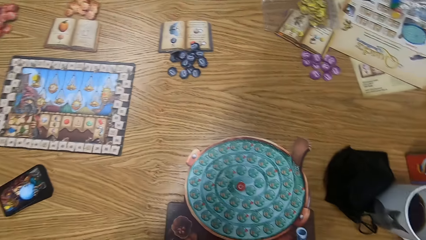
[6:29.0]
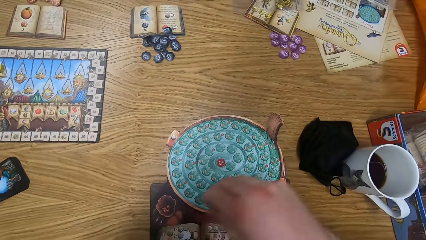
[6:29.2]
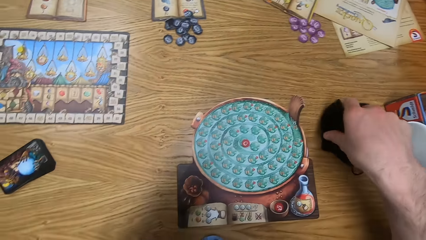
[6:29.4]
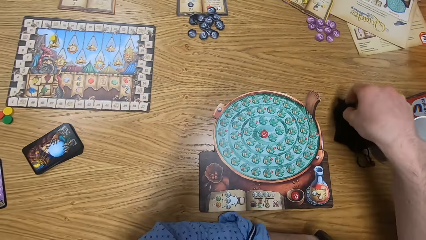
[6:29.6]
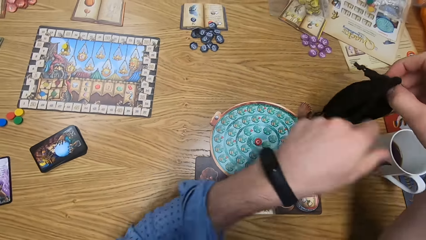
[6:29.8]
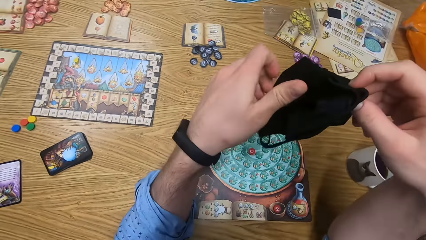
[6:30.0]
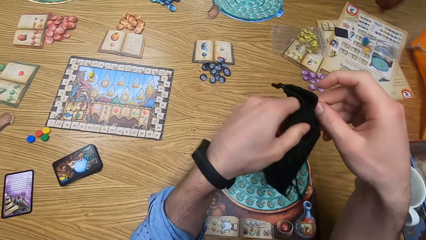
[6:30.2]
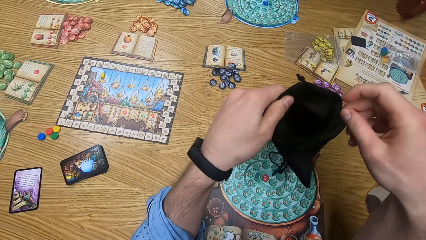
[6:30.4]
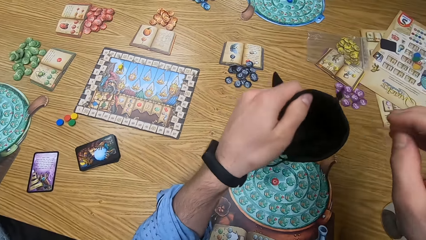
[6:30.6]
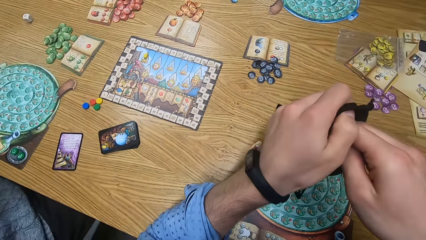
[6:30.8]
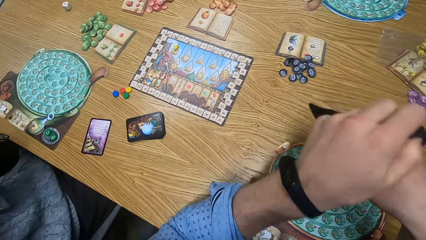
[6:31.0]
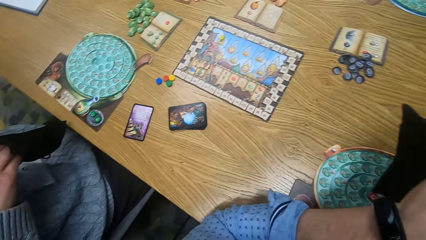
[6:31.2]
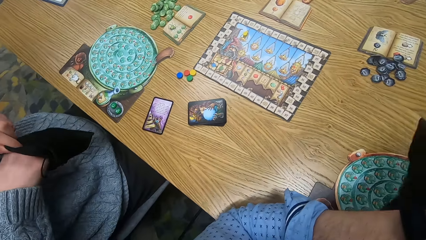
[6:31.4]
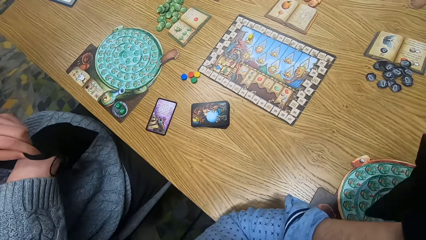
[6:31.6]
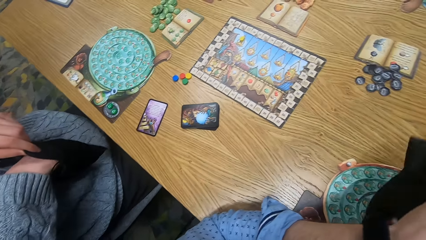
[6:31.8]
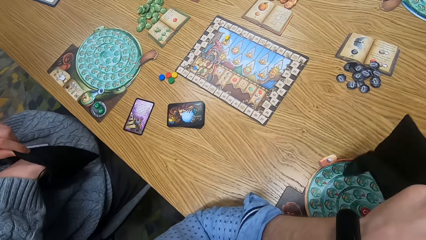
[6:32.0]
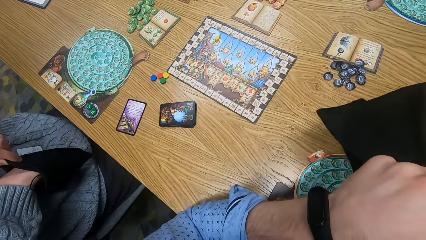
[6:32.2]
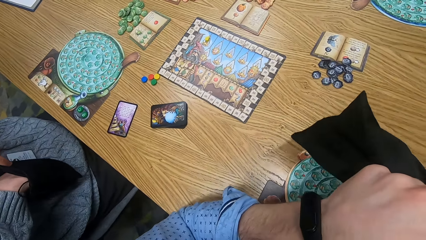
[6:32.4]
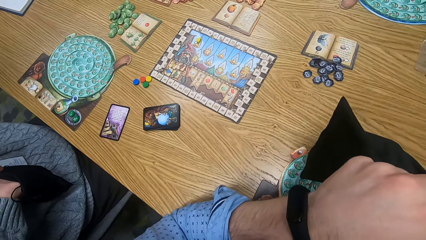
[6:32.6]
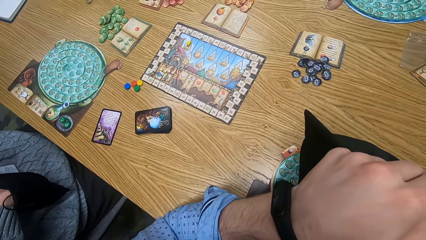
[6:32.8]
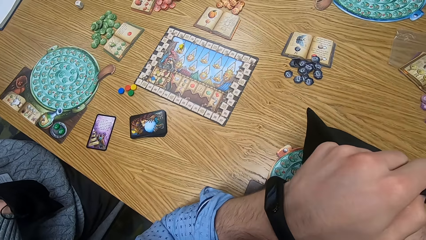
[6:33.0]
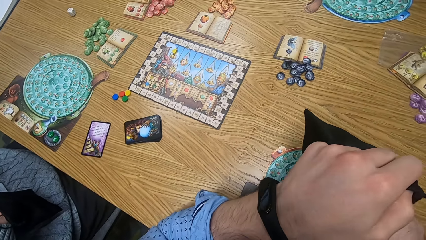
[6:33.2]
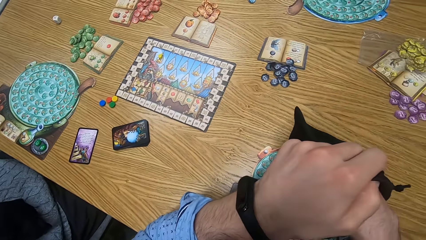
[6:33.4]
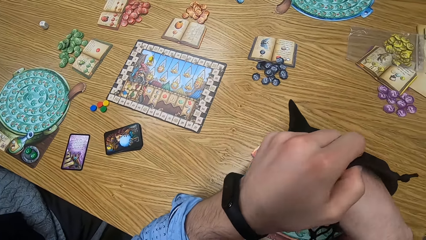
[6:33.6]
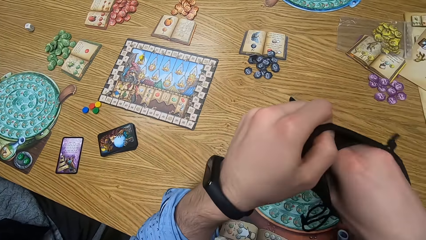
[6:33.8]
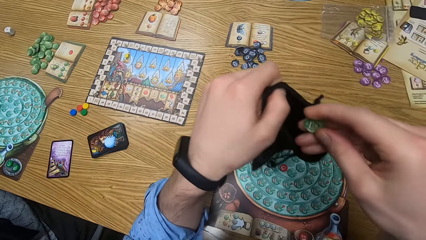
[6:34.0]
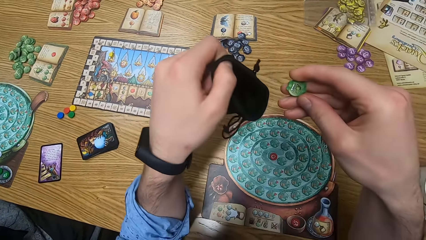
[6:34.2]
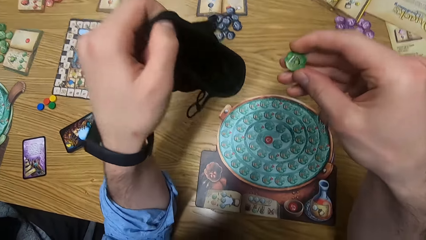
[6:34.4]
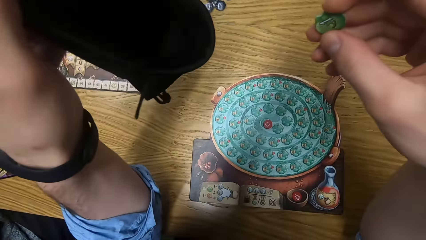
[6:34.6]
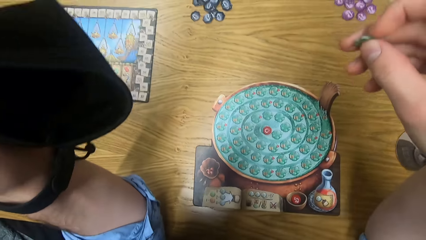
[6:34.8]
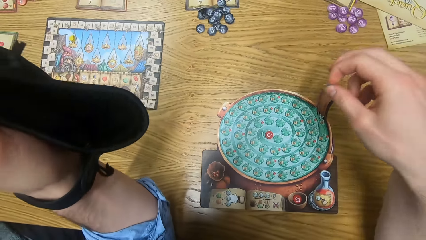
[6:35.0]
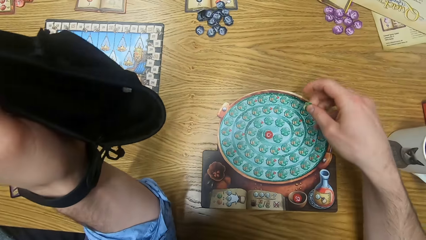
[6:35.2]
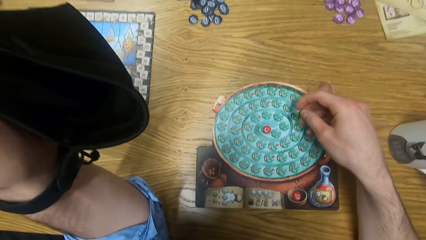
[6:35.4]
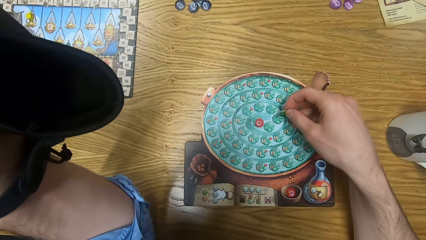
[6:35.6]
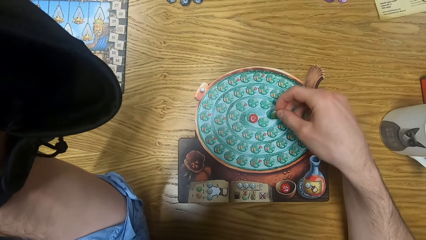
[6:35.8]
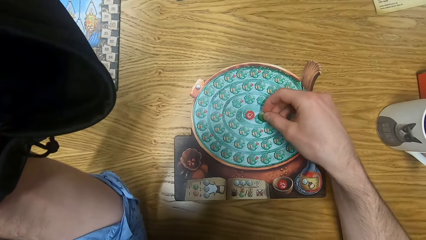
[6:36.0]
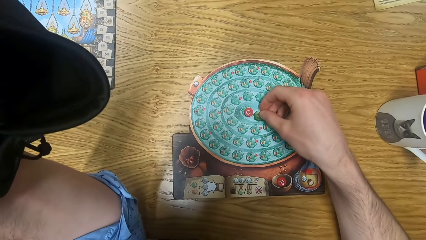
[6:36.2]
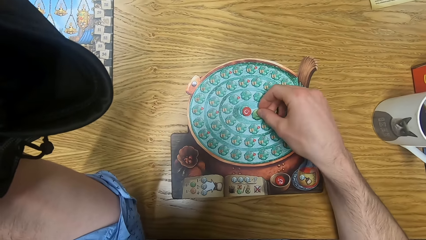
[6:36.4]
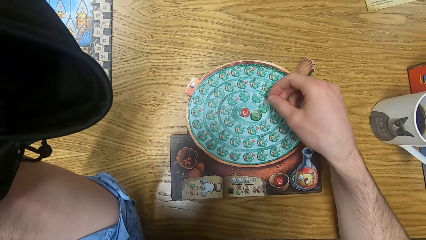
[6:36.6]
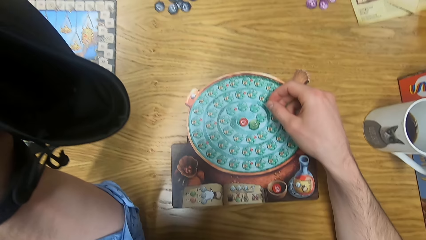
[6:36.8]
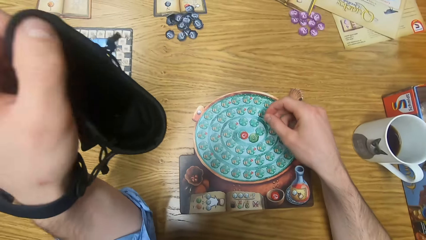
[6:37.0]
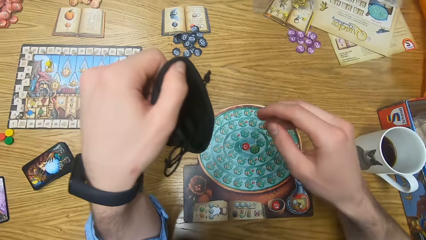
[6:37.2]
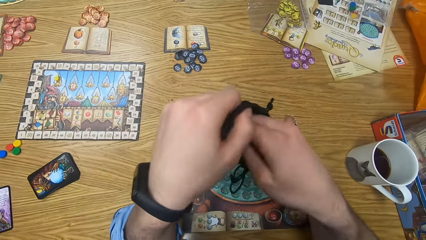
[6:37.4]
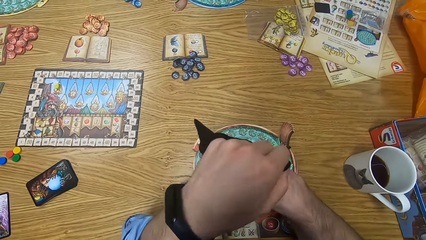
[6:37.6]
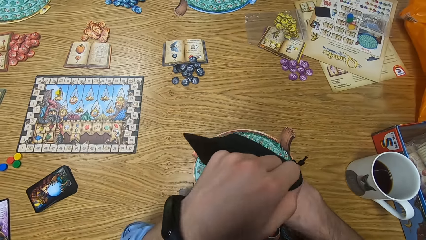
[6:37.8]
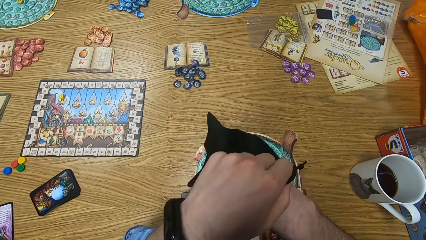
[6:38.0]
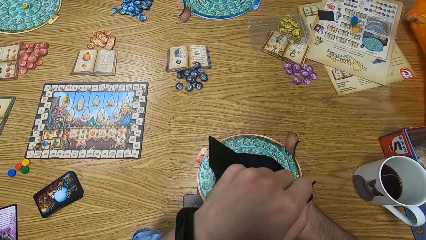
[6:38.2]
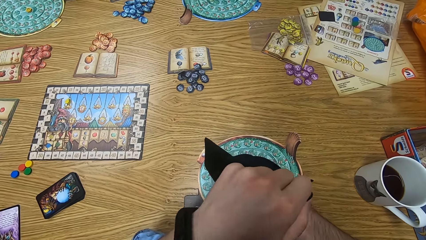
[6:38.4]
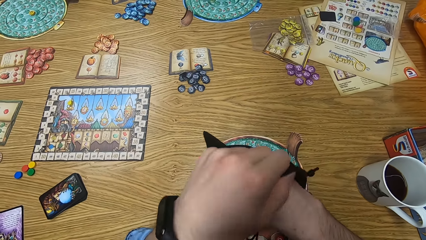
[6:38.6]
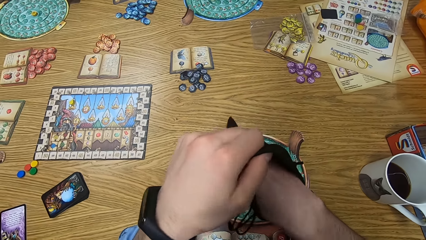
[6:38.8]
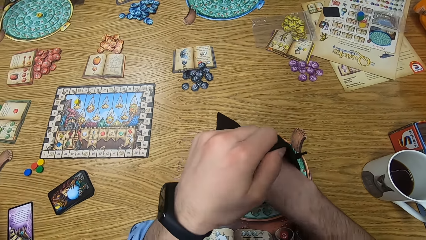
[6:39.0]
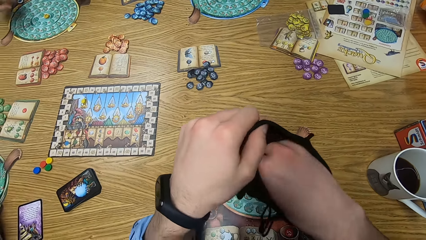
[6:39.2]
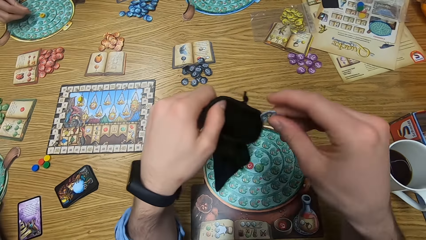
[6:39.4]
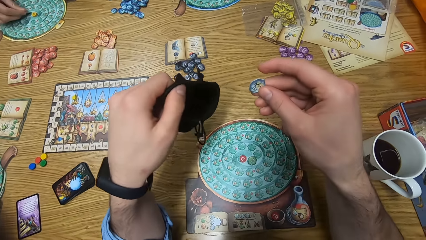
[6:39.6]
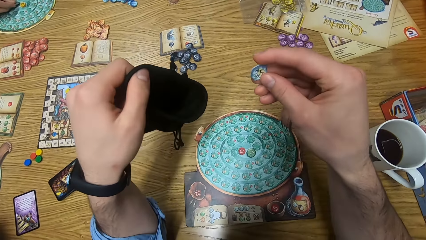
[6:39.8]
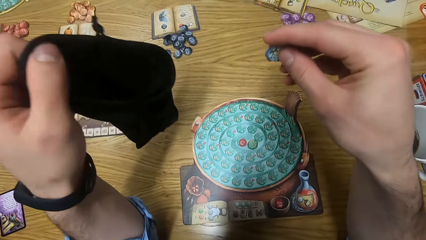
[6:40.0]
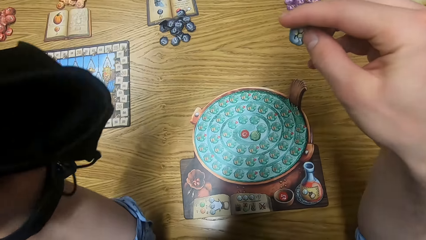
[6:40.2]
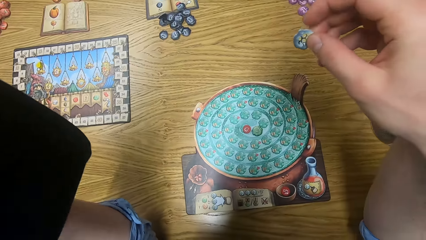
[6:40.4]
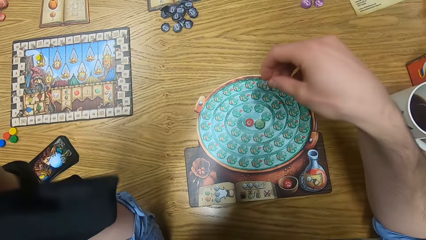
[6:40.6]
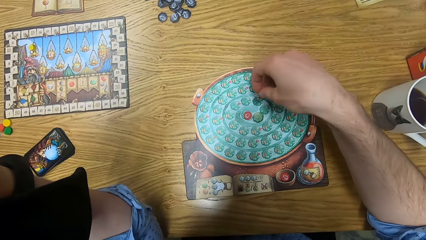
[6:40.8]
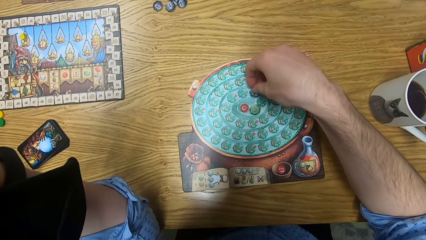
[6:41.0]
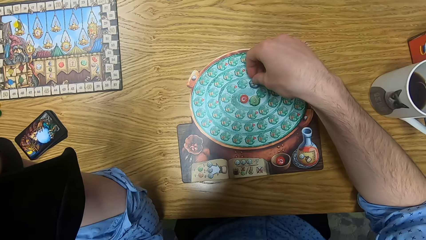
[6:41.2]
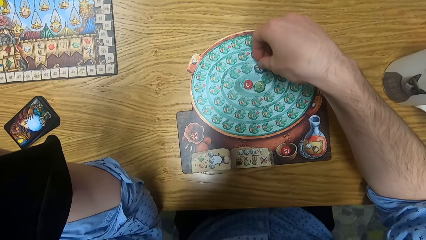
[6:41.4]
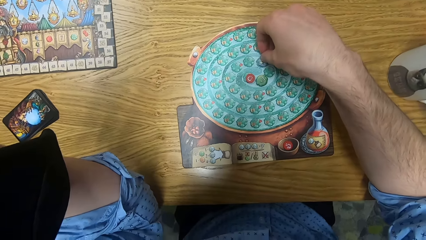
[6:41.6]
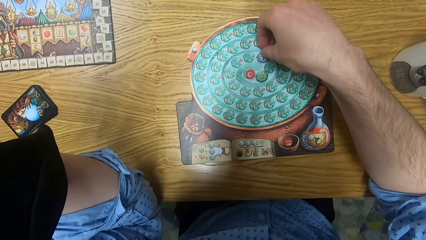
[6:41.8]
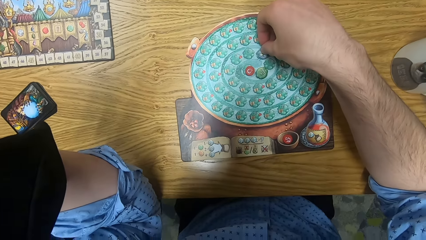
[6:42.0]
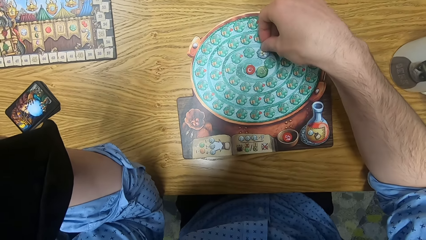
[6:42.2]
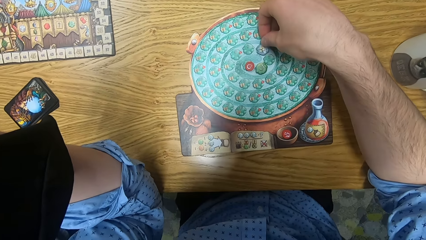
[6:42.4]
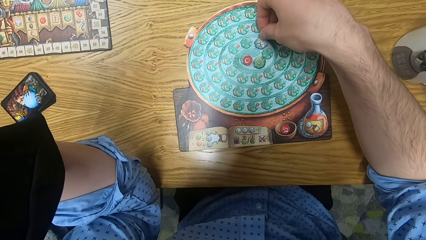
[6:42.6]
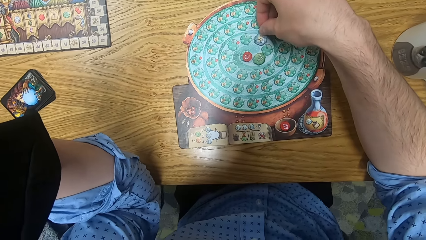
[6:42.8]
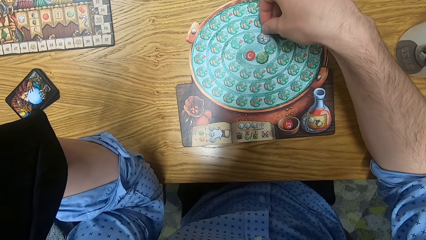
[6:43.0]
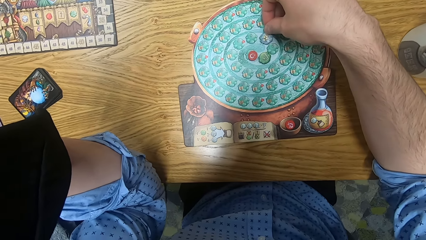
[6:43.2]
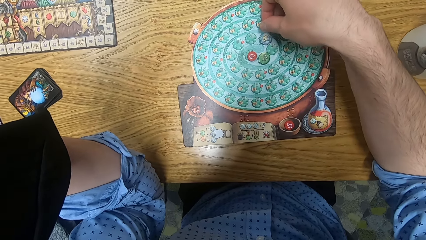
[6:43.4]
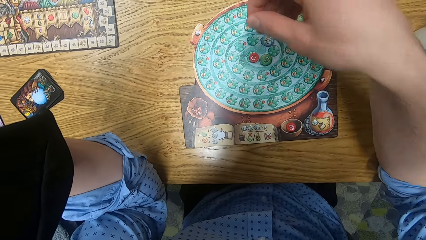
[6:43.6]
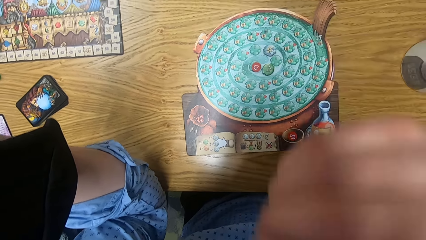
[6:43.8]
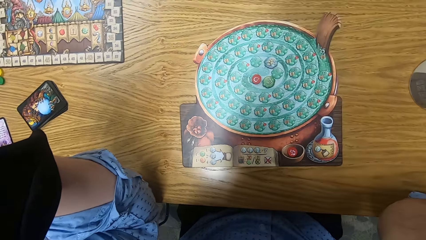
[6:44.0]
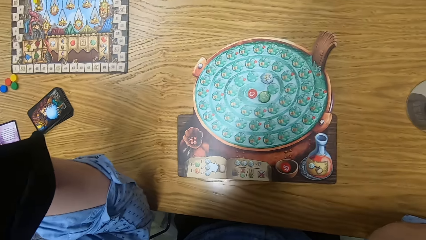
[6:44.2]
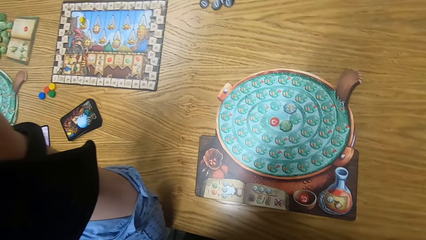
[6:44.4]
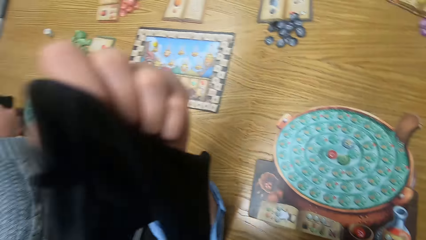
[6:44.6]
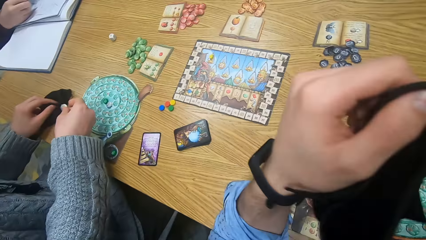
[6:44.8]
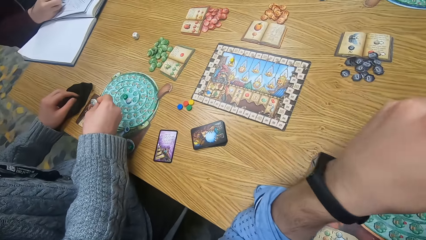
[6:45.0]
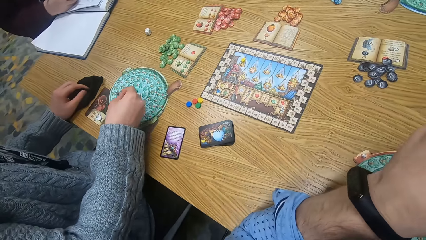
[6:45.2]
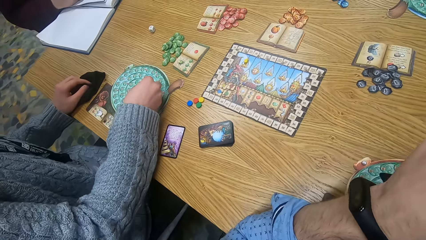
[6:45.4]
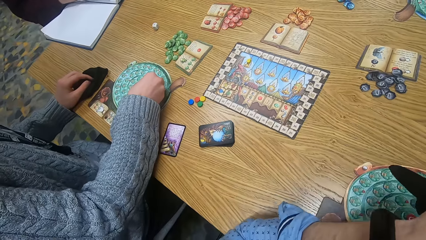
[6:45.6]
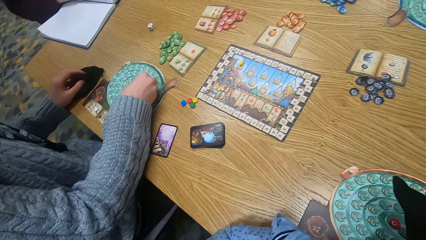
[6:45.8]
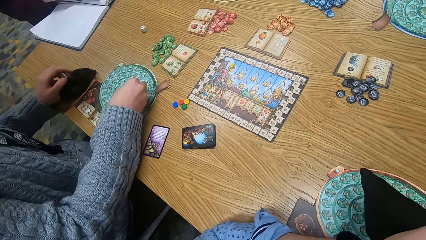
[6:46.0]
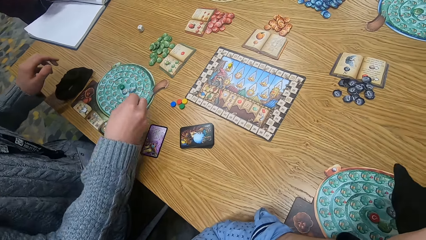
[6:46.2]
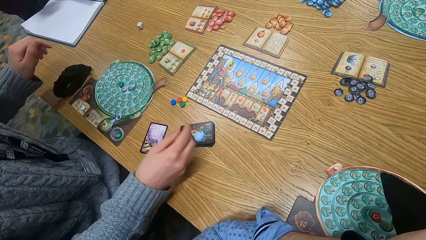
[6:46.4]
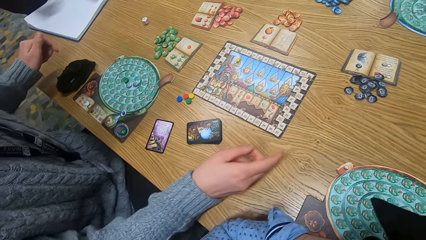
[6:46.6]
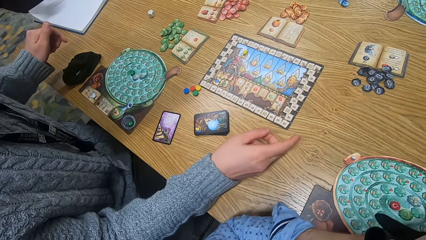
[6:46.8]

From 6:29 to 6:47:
The camera wearer picks the player bag from the table with his right hand. He opens the player bag with both hands. He puts his right hand inside the player bag. The woman puts her right hand inside the player bag. The camera wearer brings out a chip from the player bag with his right hand. He places the chip on the player board on the table with his right hand. He puts his right hand inside the player bag. He brings out a chip from the player bag with his right hand. He places the chip on the player board on the table with his right hand. He touches his face with his right hand. The woman holds the player bag on the table with her left hand, holds a chip with her right hand, and places the chip on the player board on the table with her right hand. The camera wearer puts his right hand inside the player bag.
